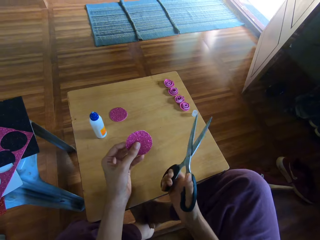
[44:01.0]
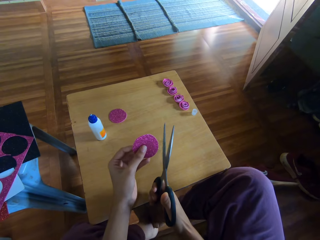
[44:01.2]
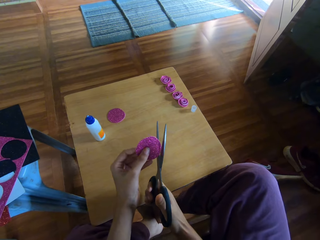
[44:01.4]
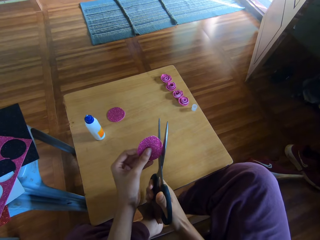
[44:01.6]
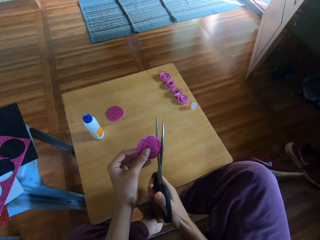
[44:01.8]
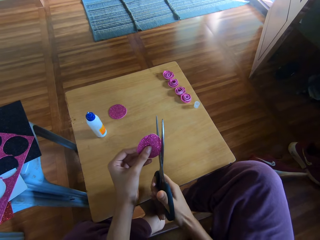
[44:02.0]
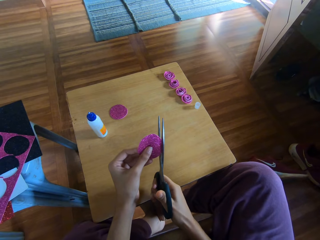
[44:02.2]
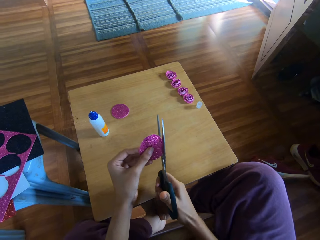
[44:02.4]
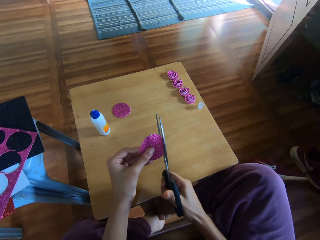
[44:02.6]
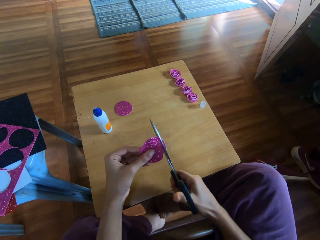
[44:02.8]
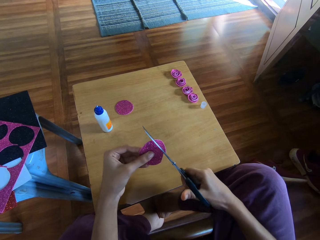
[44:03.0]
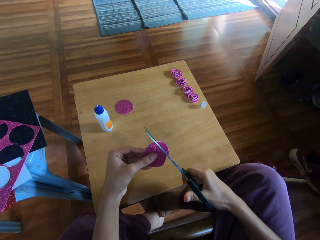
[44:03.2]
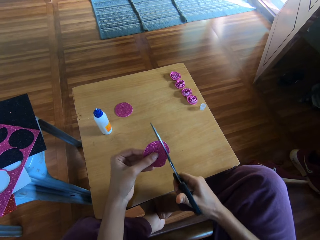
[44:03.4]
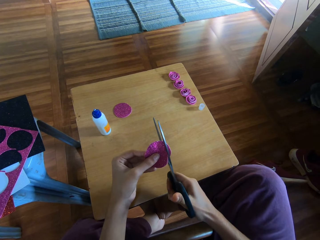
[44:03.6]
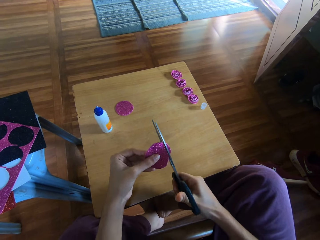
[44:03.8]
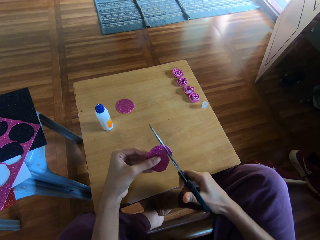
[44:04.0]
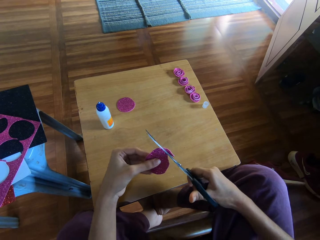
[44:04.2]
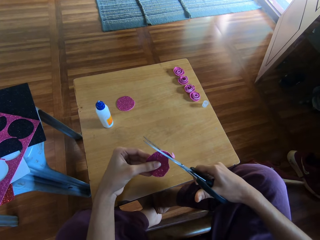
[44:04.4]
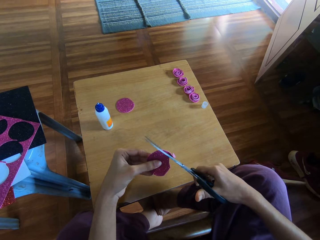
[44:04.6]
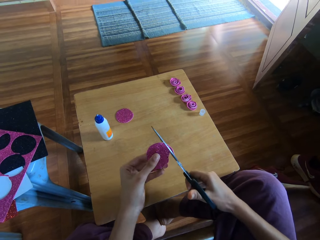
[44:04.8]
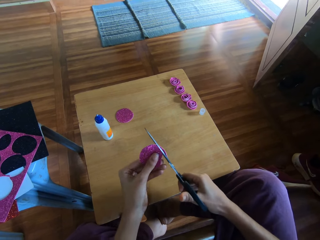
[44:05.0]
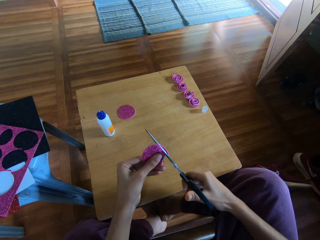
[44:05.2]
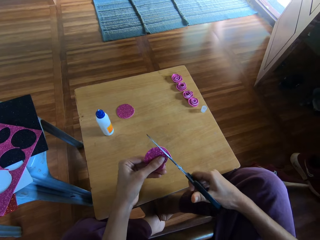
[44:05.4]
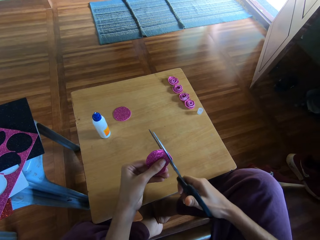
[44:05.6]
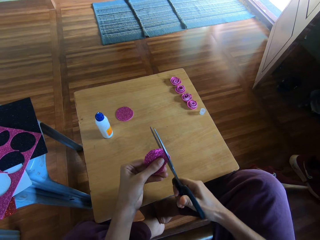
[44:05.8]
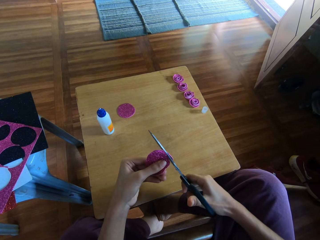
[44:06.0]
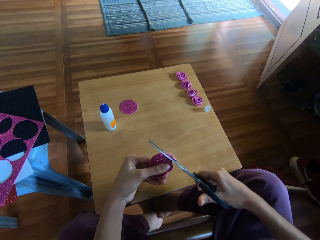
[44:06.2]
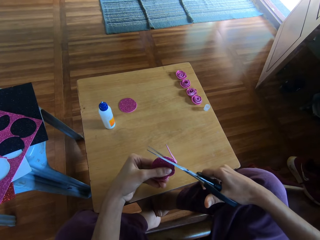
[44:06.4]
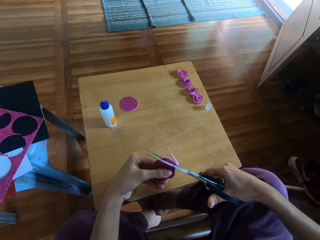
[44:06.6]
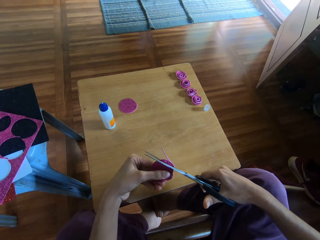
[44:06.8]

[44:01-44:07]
The camera wearer holds the scissors. They cut the decoration paper.

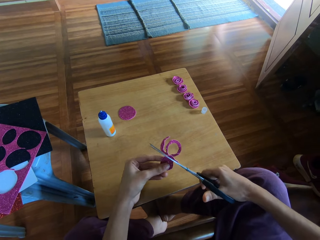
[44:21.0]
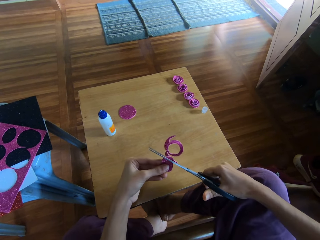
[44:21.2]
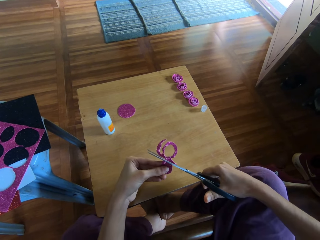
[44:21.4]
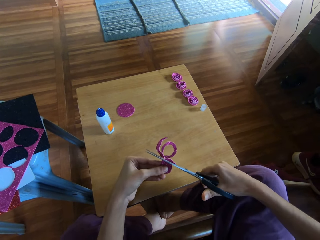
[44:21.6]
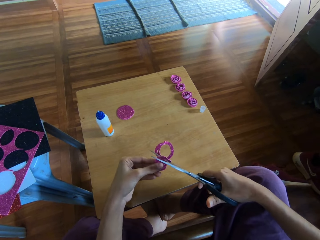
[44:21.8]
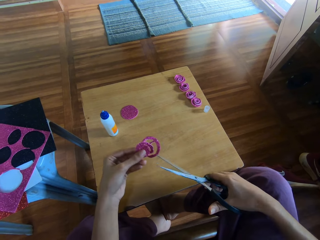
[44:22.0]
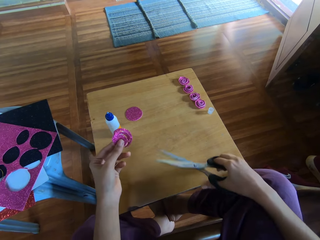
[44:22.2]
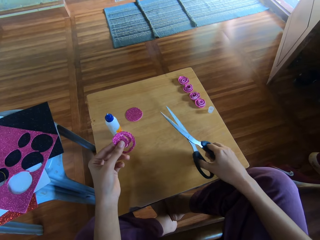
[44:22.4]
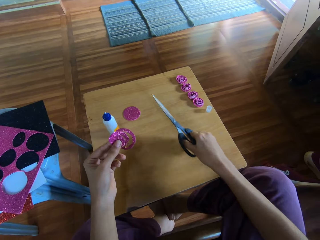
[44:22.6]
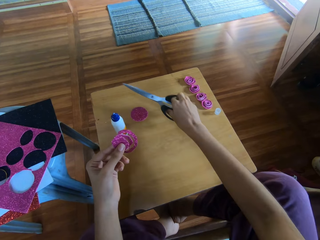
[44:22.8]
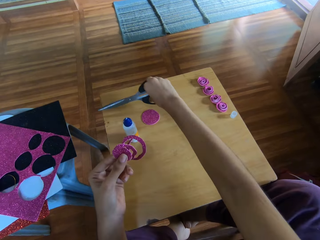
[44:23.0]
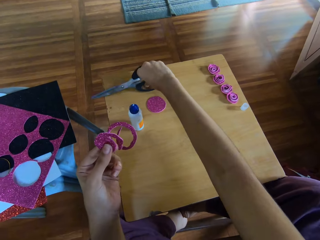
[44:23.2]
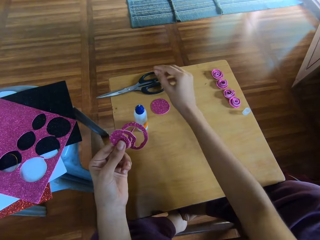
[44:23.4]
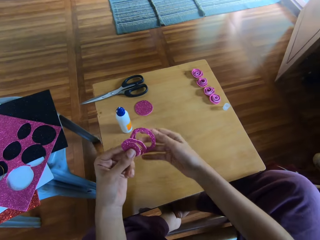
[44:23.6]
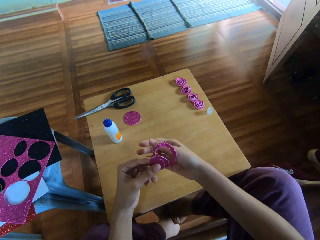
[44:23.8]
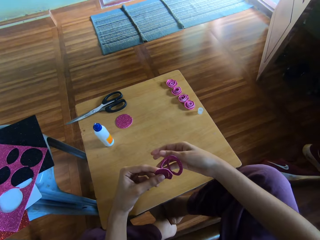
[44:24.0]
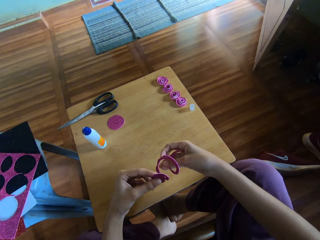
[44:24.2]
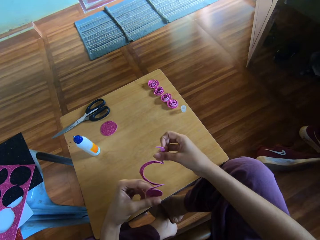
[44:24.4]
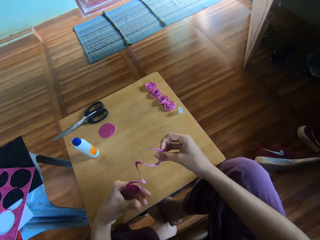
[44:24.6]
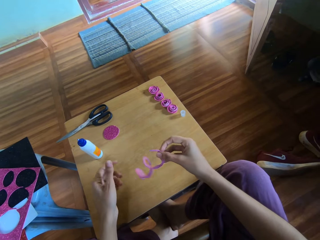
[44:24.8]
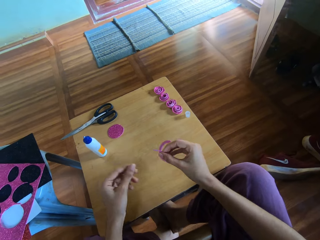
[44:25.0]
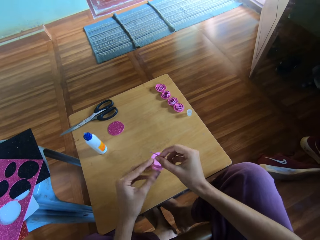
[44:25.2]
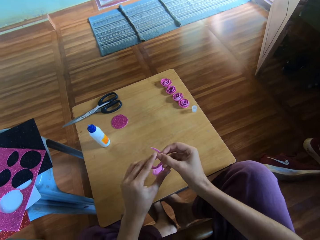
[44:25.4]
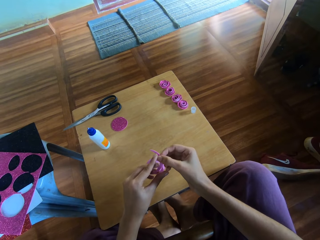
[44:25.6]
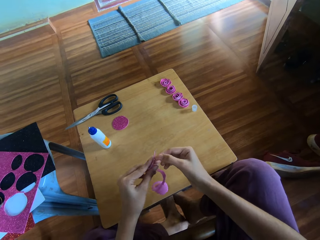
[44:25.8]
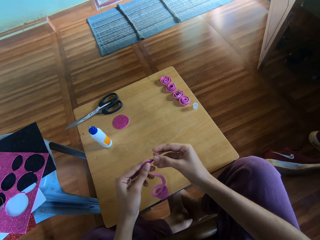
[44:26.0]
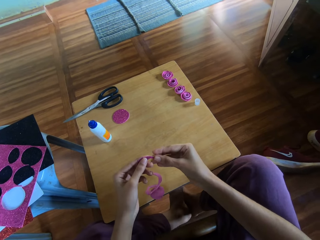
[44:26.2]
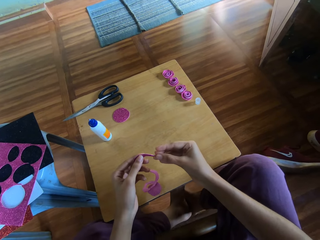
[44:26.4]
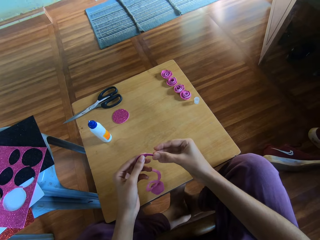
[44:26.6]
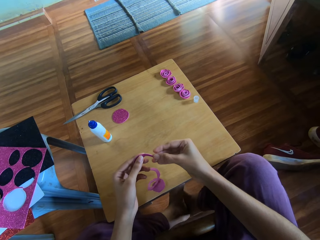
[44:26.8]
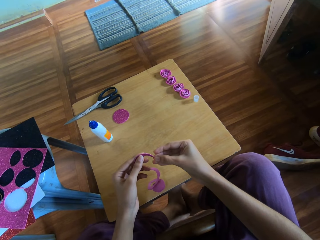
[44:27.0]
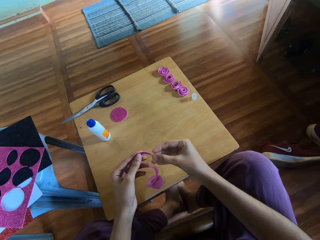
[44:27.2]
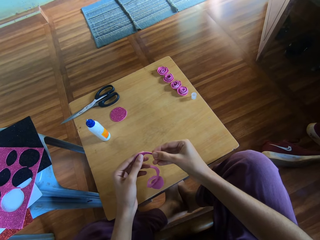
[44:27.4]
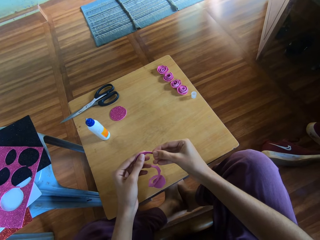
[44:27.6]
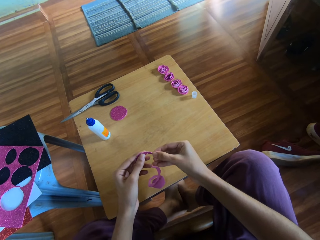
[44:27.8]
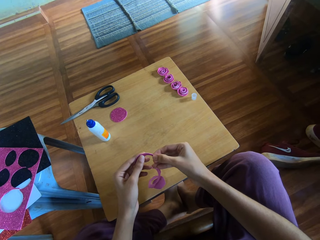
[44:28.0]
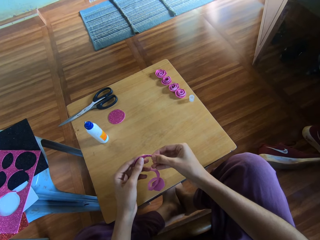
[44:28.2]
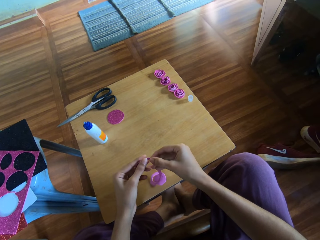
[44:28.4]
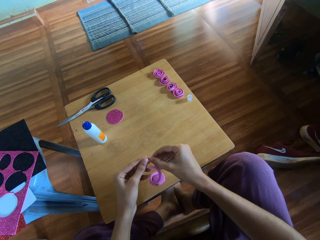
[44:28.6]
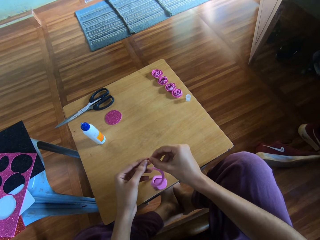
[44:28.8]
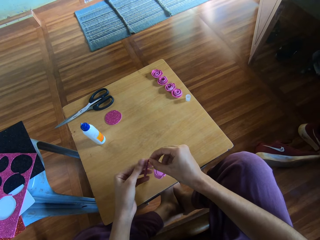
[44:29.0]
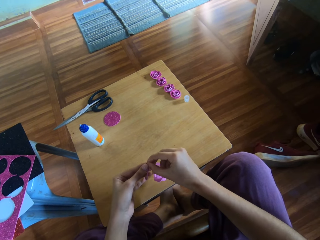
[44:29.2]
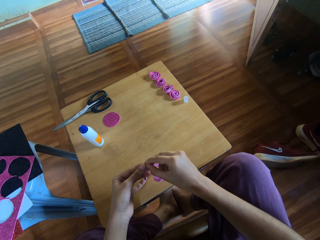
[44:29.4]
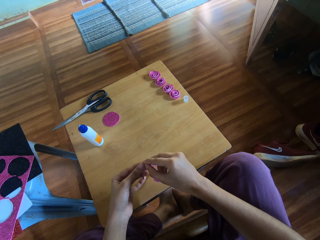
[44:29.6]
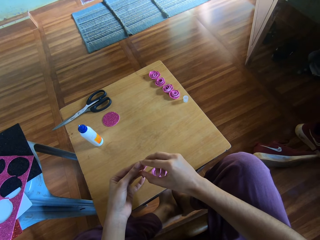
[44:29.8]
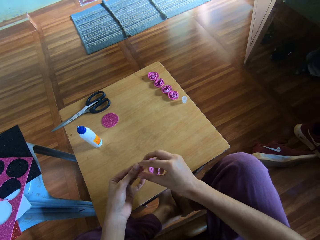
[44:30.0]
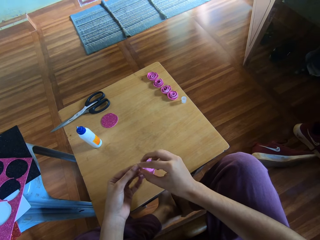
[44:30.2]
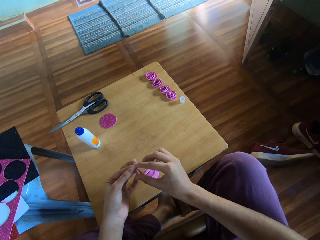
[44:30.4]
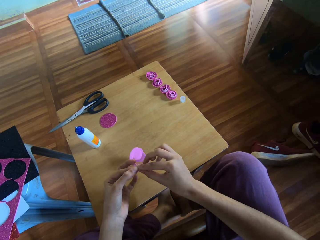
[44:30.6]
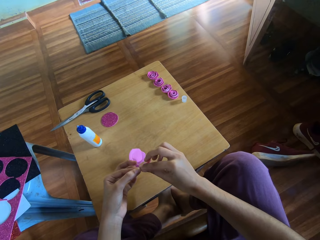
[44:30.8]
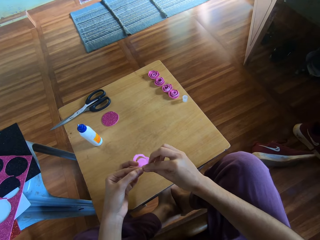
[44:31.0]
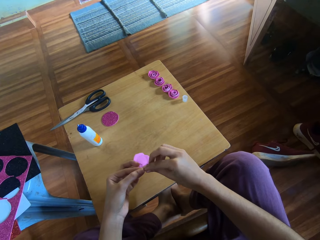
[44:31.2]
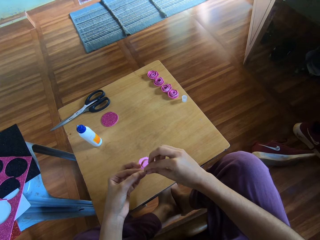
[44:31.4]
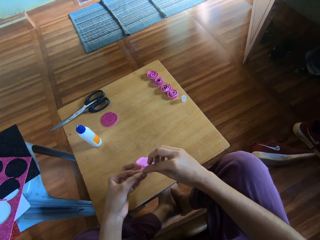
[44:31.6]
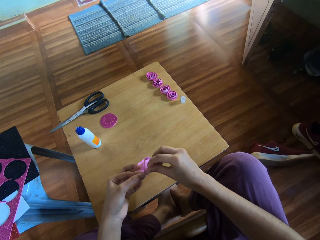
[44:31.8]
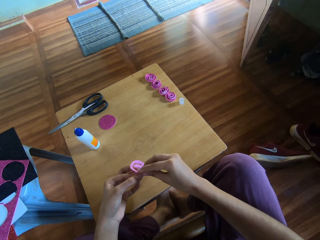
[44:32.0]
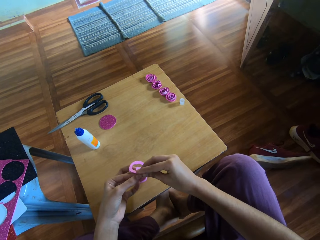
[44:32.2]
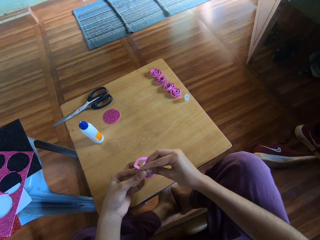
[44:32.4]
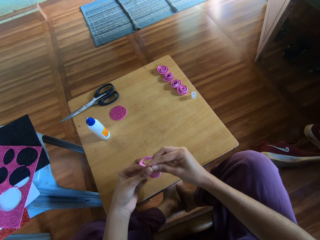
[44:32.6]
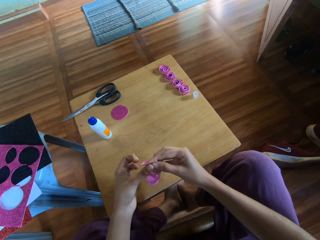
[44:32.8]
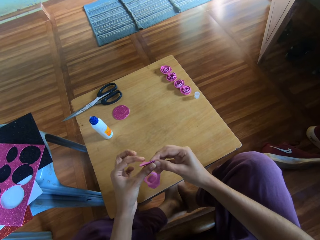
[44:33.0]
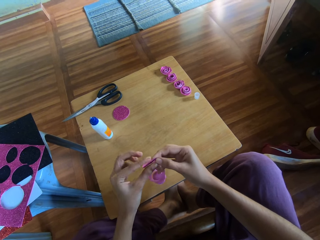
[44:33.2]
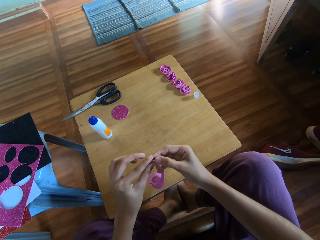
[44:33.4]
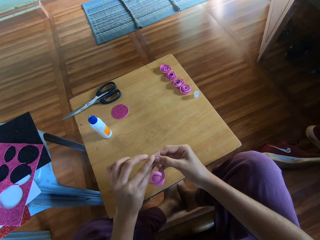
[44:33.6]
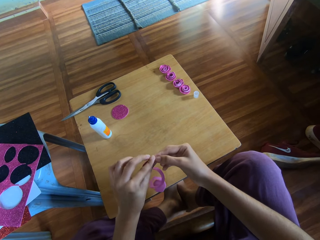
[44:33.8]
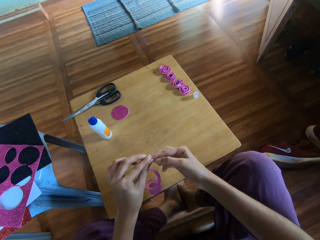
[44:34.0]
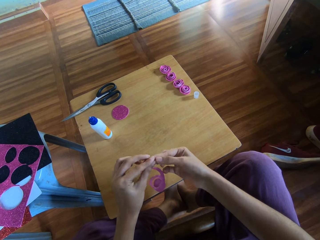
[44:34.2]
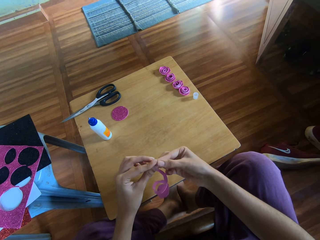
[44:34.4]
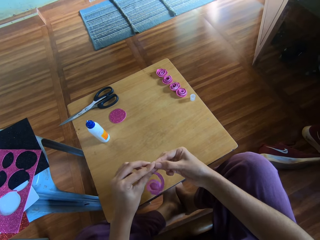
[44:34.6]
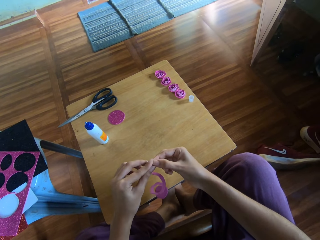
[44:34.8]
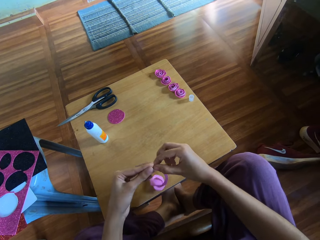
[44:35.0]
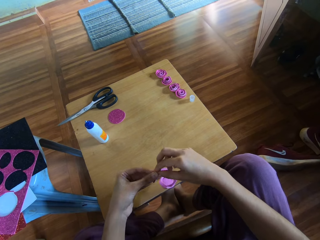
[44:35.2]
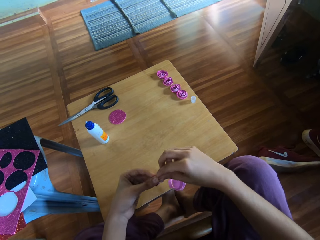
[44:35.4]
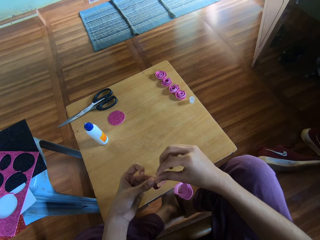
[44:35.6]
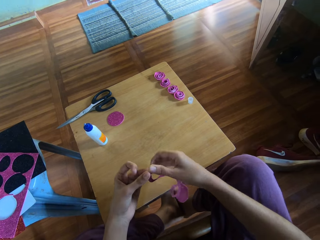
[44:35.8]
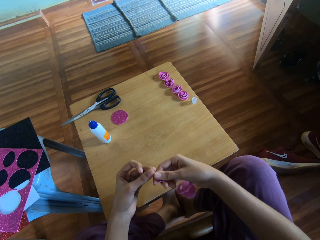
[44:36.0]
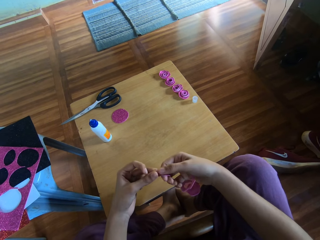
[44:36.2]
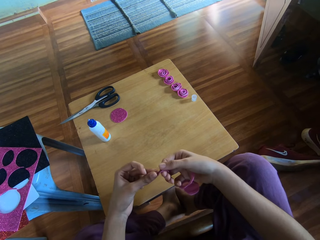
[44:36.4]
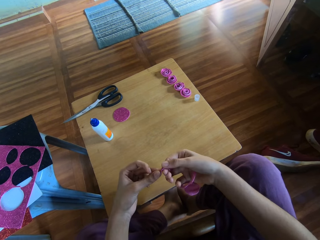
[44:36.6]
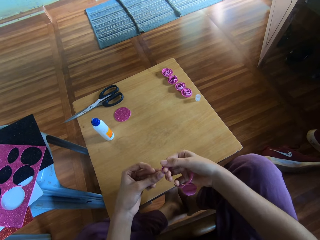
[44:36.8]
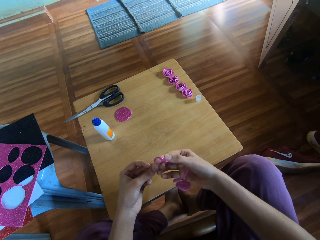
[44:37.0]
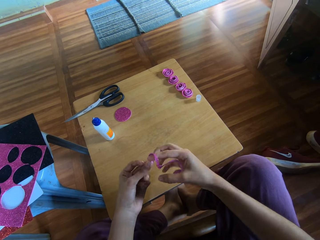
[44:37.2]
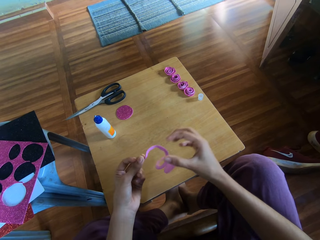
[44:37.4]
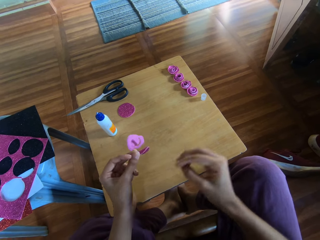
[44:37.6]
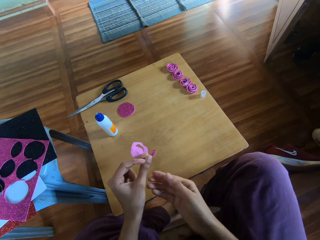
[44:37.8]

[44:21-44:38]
The camera wearer puts the scissors on the table. They hold the cut paper or decoration paper with both hands. They roll the decoration paper.
